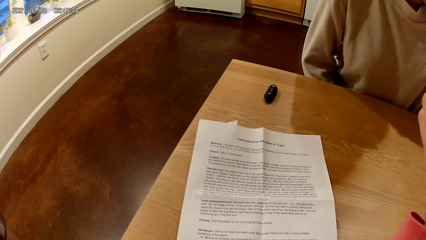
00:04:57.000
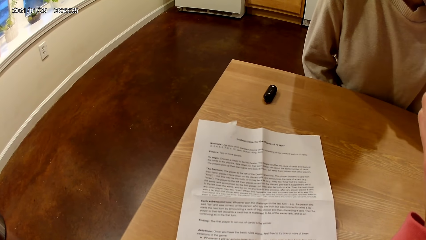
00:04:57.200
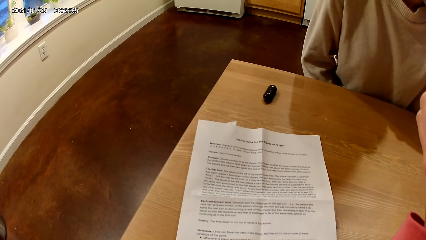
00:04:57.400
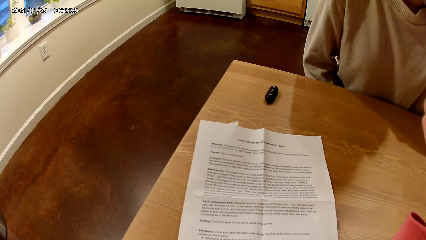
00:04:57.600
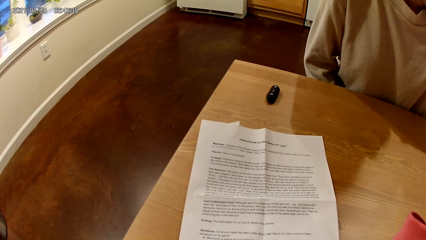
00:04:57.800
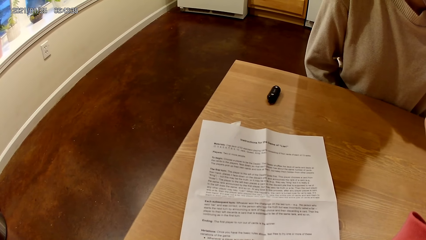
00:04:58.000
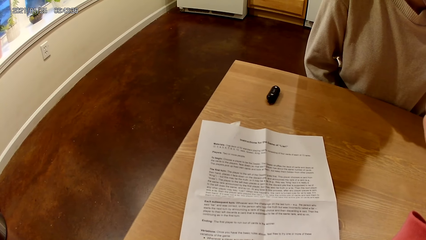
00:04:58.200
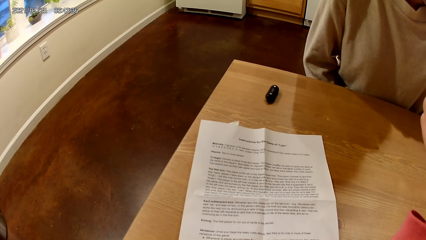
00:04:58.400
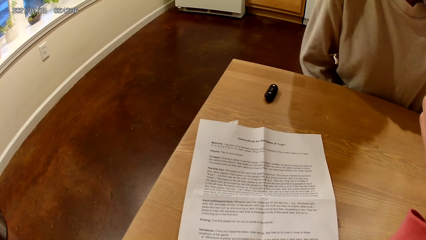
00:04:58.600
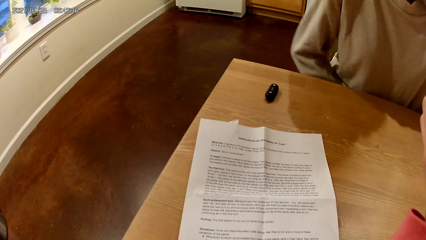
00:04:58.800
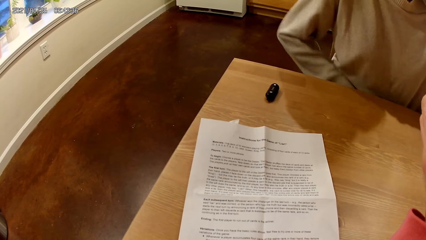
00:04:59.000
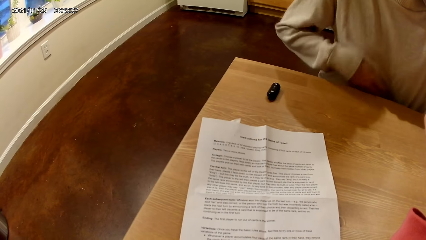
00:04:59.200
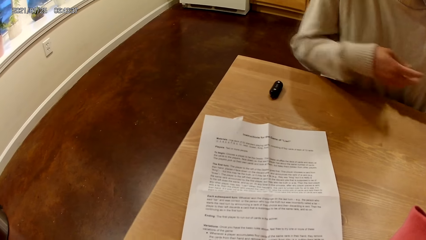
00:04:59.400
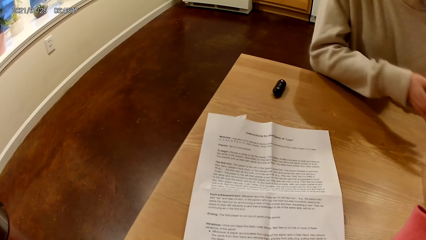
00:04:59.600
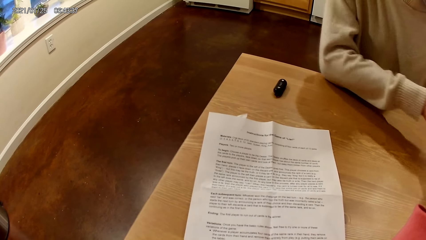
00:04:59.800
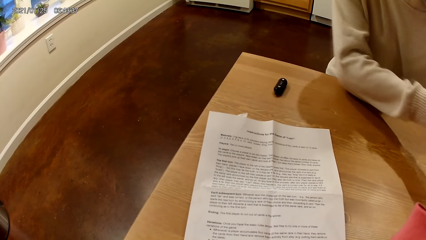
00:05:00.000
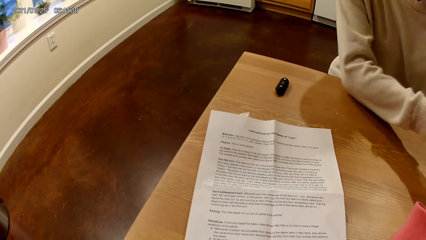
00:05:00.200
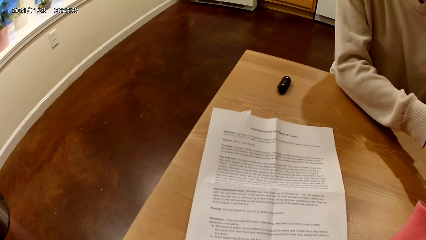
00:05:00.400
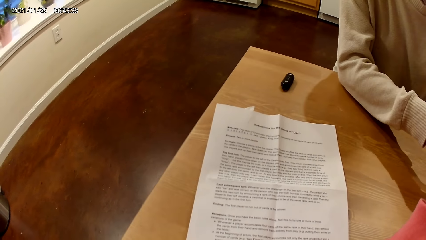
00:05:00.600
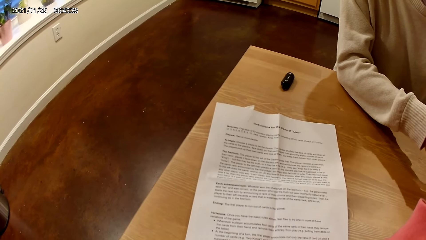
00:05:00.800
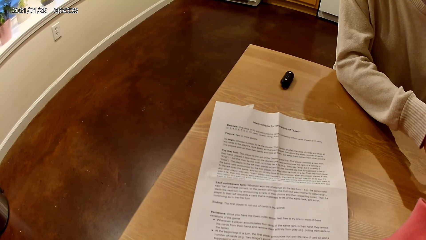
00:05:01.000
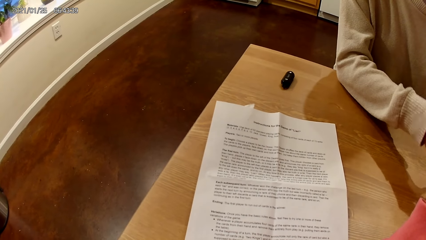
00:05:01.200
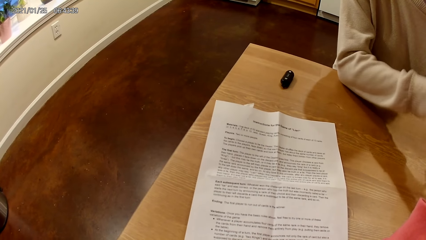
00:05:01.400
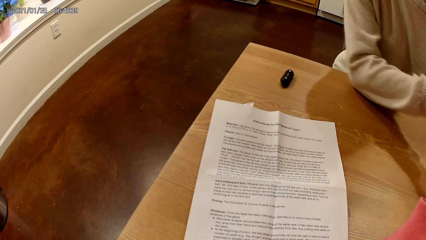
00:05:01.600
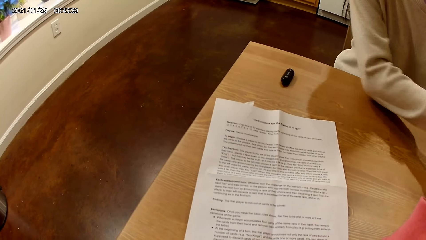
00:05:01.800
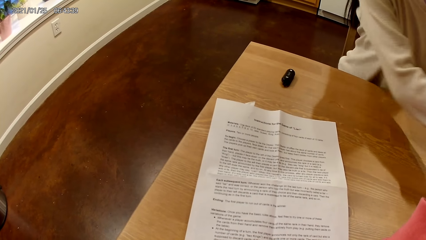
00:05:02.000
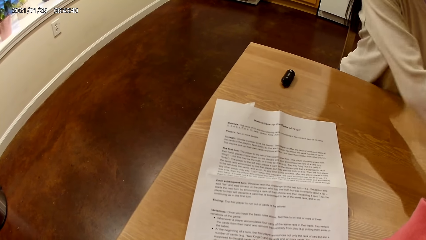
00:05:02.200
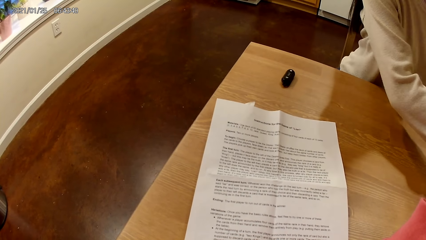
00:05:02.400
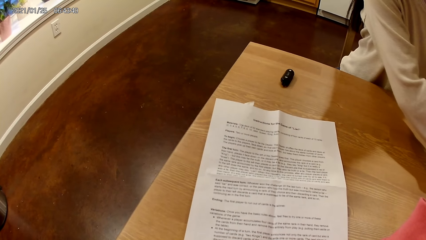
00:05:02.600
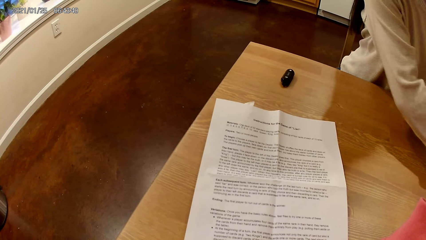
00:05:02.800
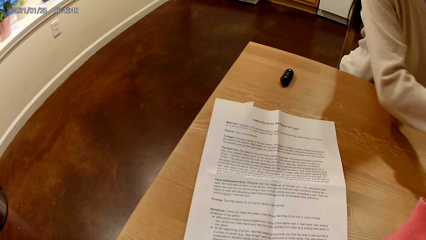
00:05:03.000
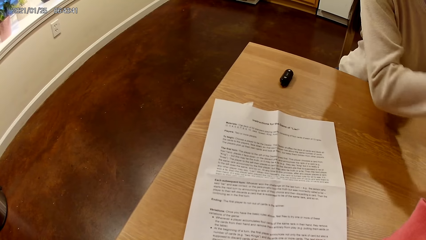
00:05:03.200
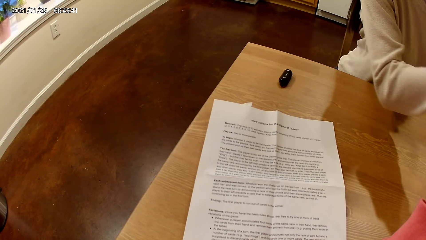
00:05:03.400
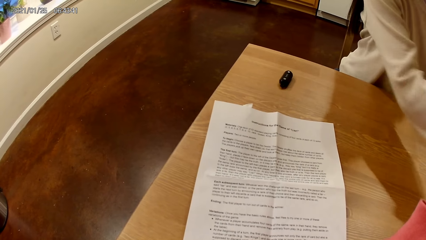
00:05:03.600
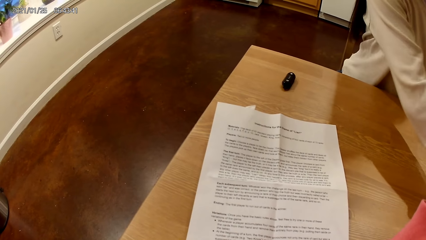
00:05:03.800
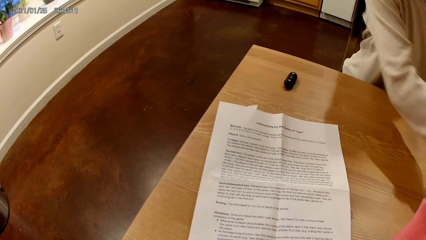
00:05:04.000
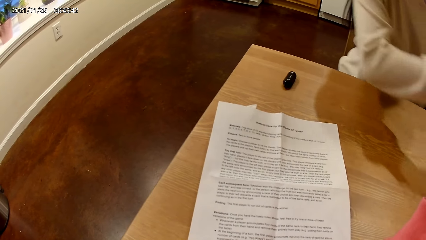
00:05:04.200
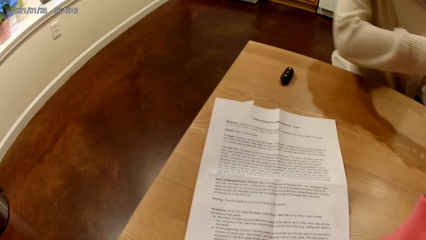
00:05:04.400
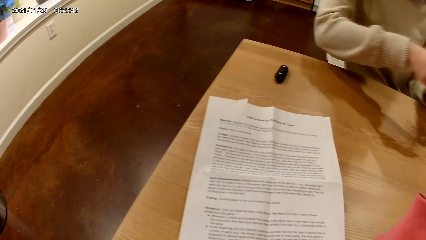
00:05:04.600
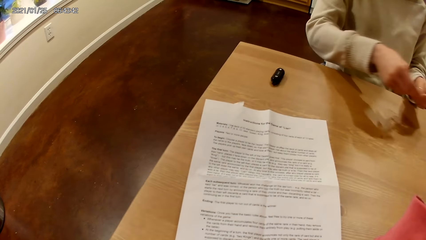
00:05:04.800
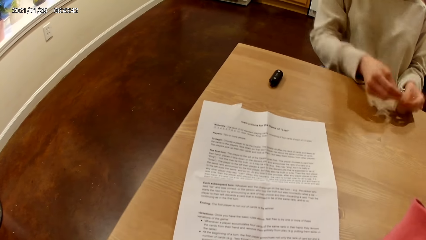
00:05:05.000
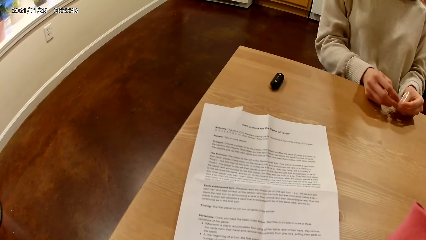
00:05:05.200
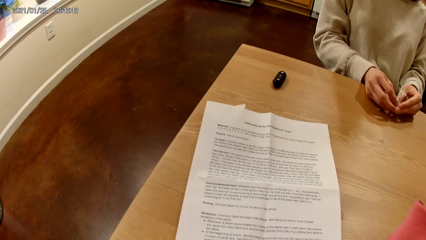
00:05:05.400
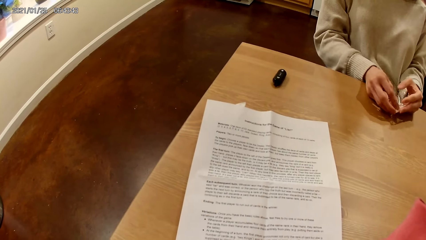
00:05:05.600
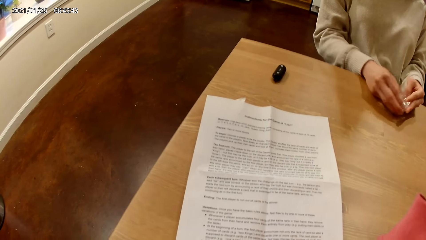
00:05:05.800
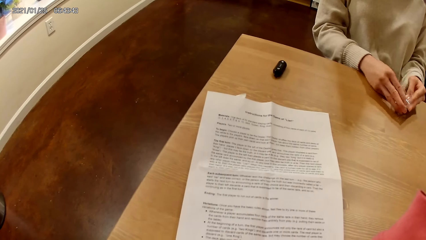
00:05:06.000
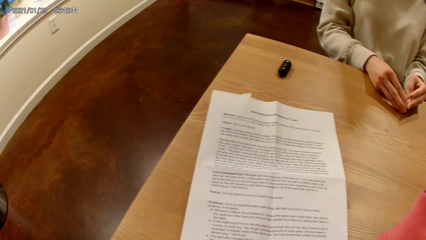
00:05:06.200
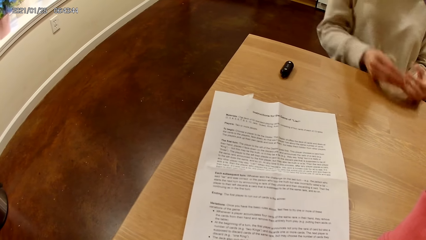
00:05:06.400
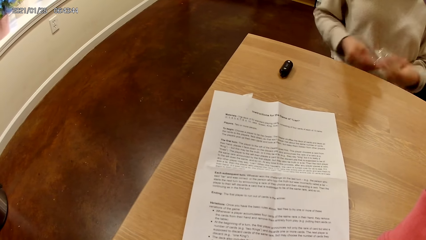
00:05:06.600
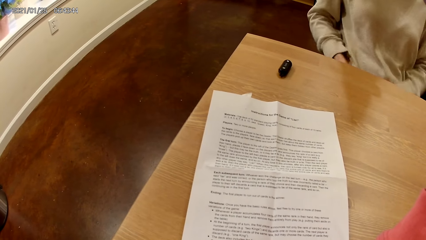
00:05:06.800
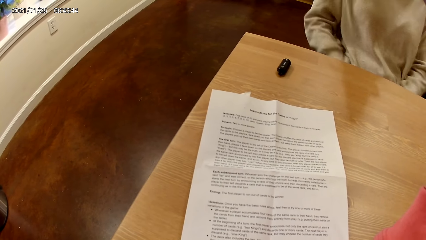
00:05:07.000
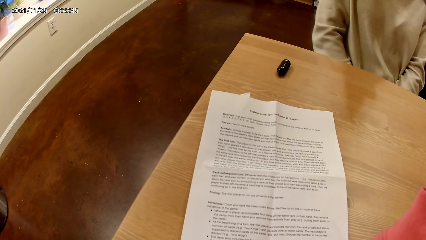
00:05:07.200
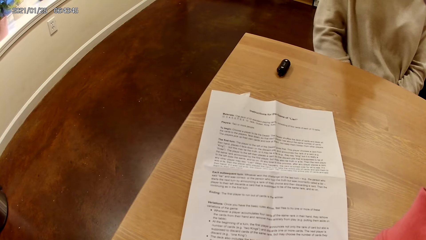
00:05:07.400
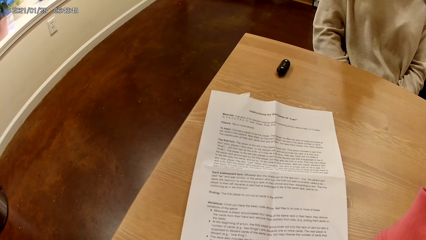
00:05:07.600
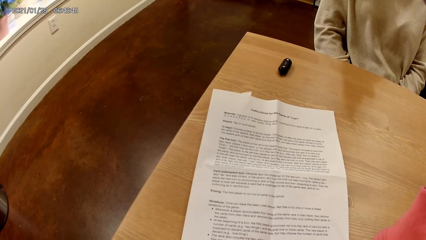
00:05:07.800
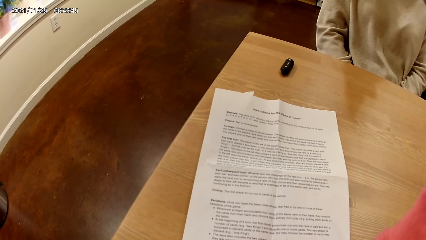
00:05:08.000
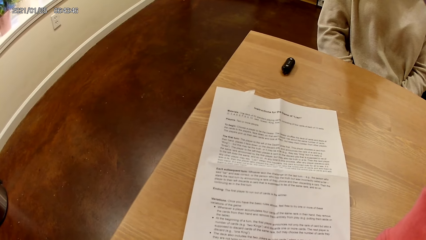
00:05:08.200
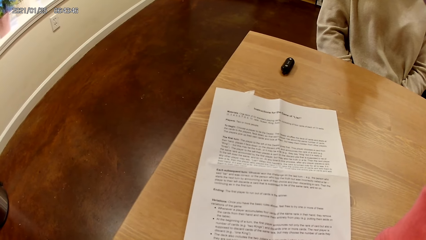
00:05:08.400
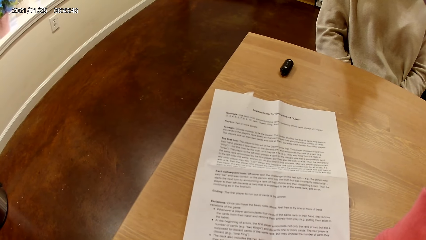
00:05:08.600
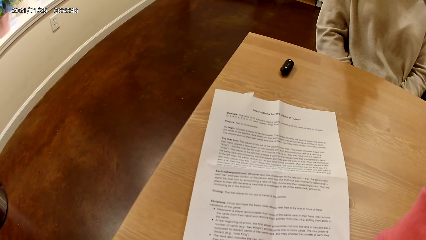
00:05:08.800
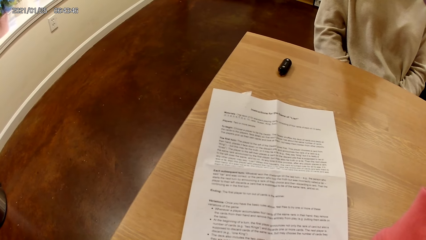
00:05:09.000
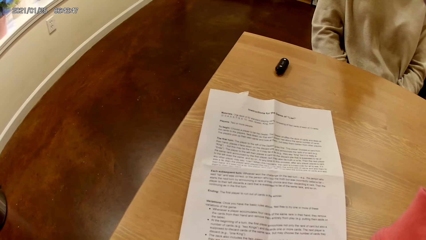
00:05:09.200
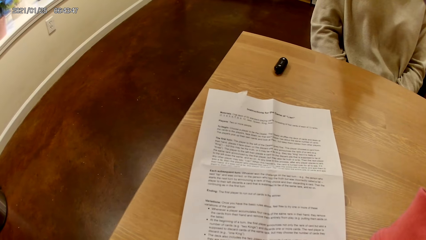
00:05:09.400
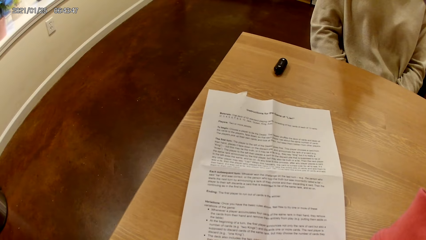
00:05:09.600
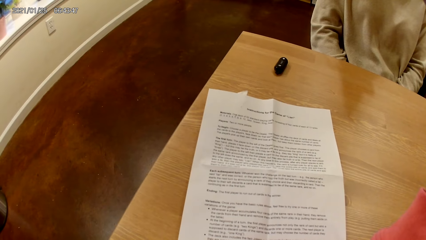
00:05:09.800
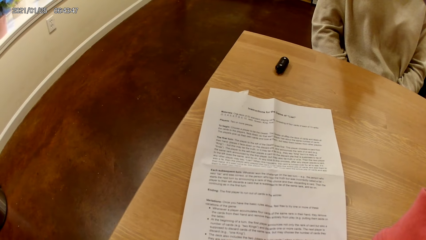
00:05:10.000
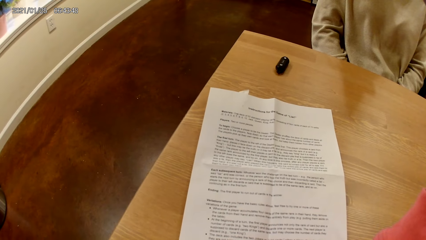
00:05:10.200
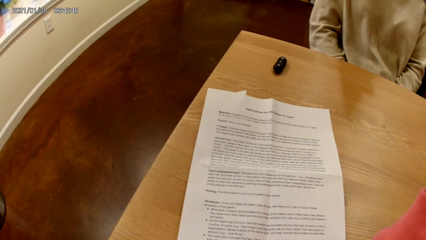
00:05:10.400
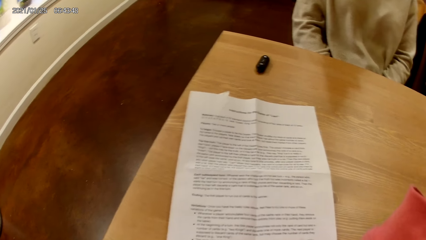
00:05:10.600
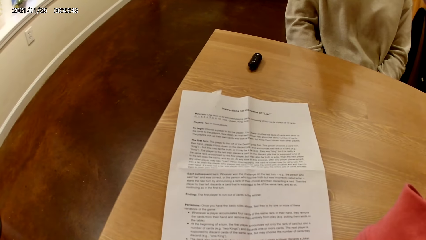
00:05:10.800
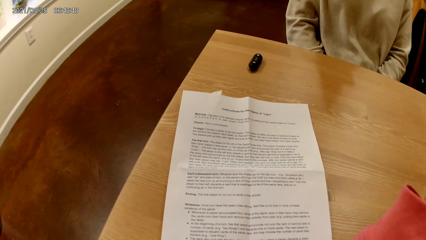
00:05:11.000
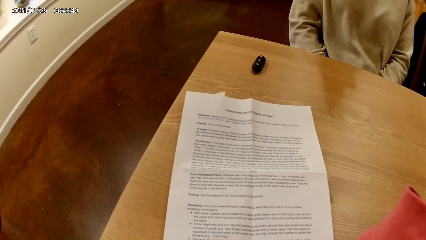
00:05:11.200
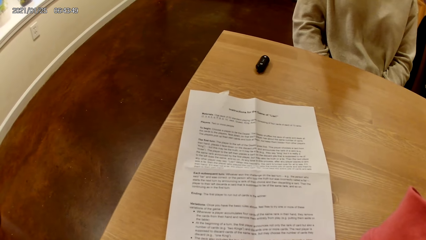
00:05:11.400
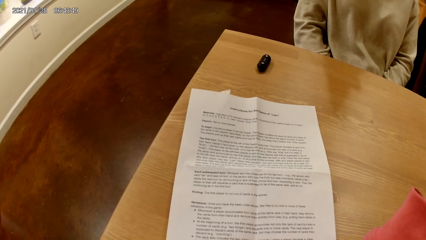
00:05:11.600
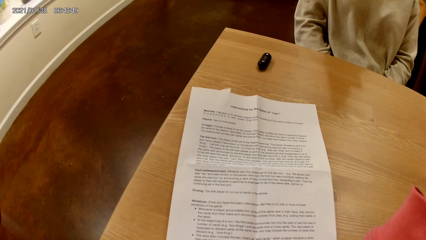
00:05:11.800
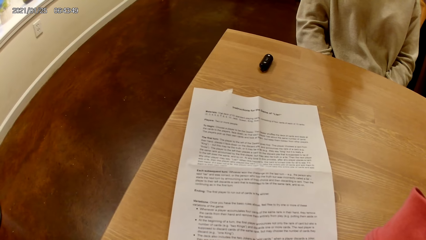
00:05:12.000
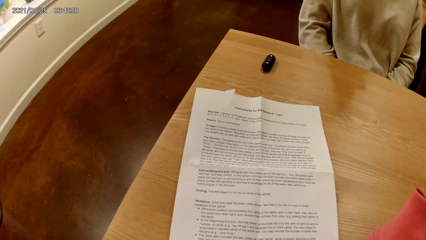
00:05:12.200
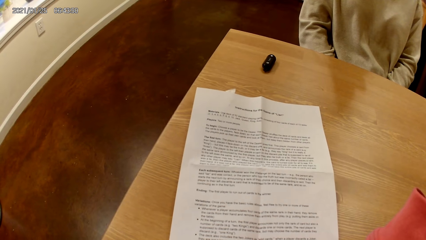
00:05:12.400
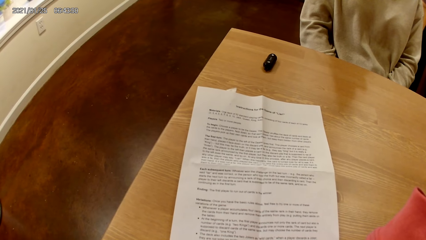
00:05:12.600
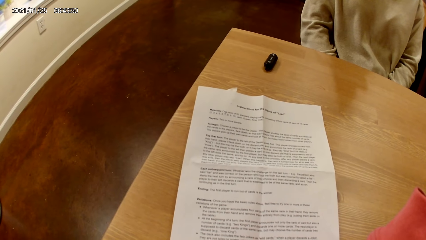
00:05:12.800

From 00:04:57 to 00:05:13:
A woman picks up a transparent nylon from the table with her left hand. The woman moves the other hand to the table. The woman holds the transparent nylon with both hands on the table. The woman folds the paper. The woman places the transparent nylon in both hands on her lap. The woman moves the hand under the table.
